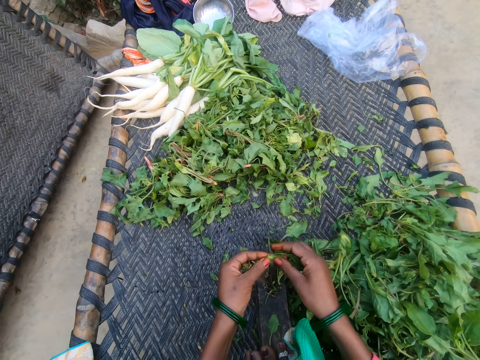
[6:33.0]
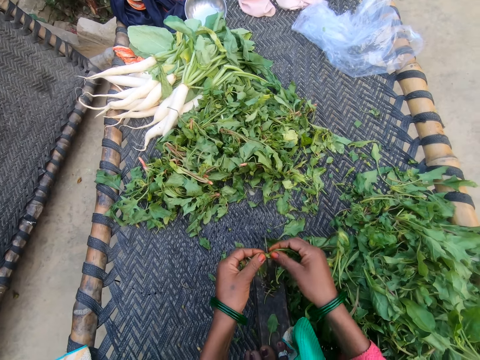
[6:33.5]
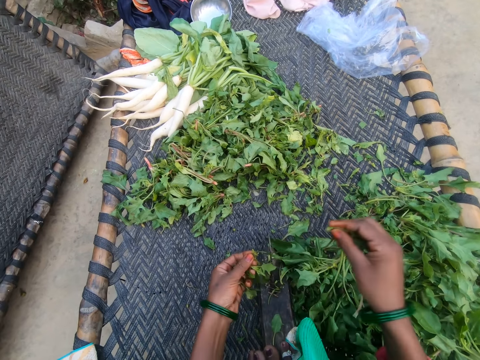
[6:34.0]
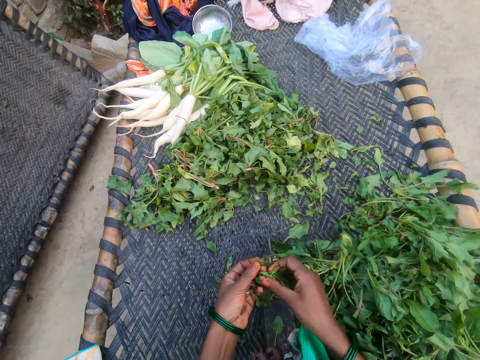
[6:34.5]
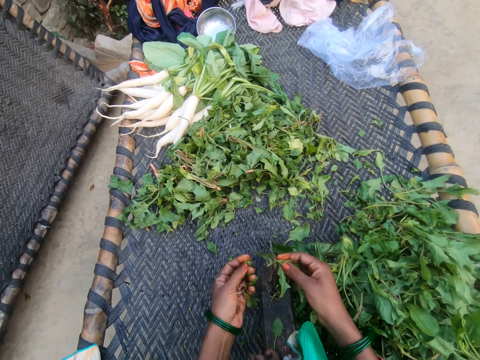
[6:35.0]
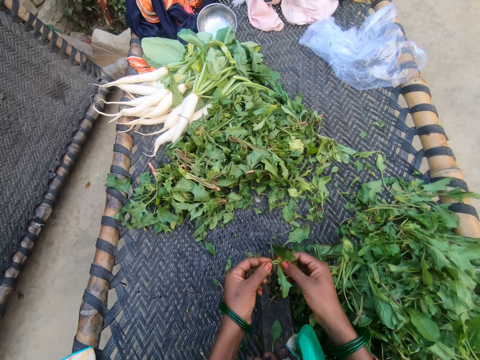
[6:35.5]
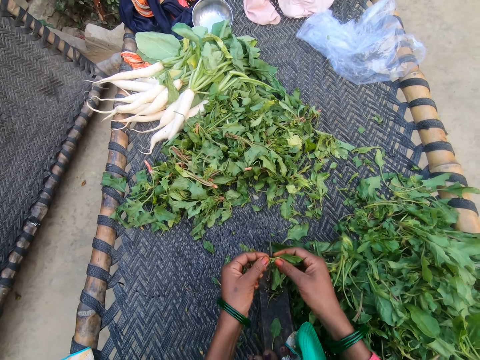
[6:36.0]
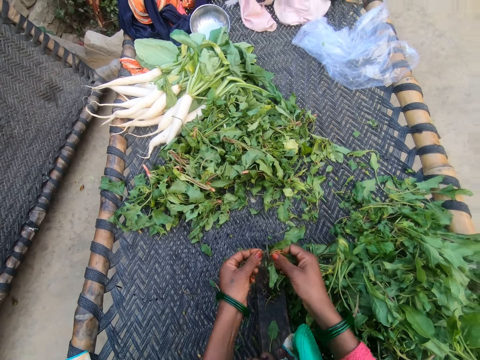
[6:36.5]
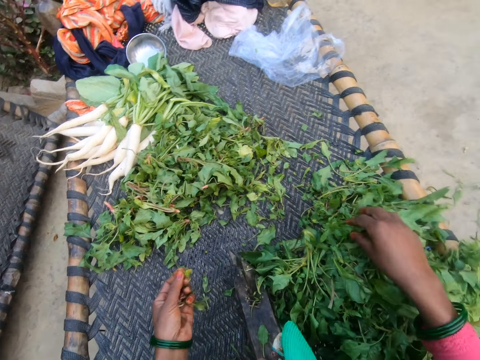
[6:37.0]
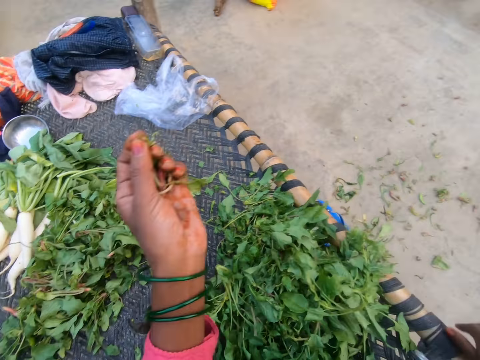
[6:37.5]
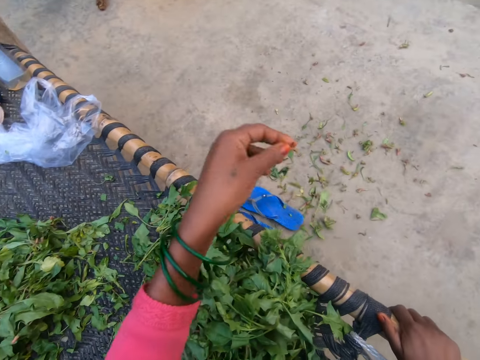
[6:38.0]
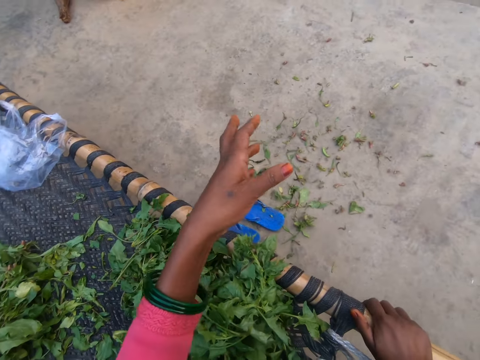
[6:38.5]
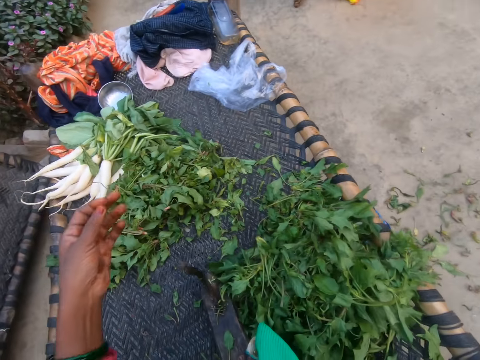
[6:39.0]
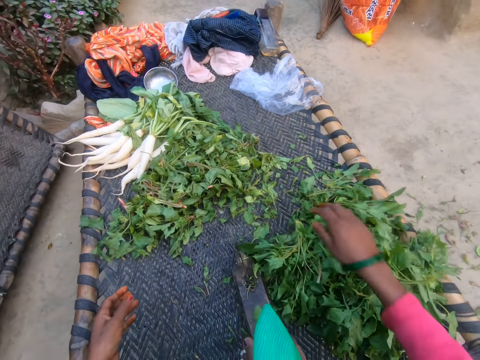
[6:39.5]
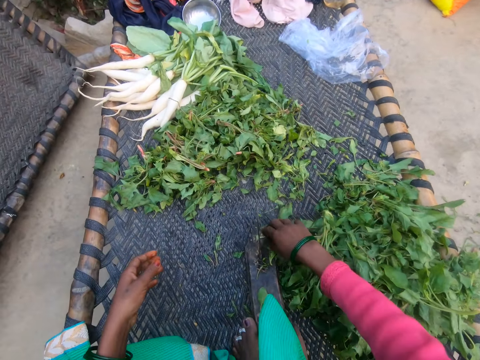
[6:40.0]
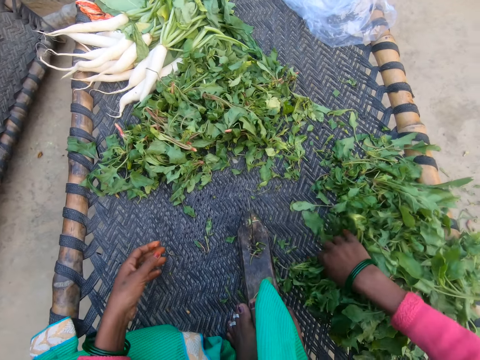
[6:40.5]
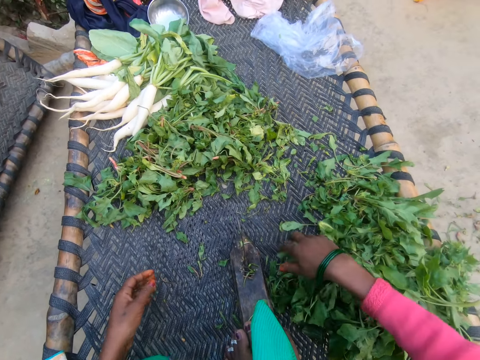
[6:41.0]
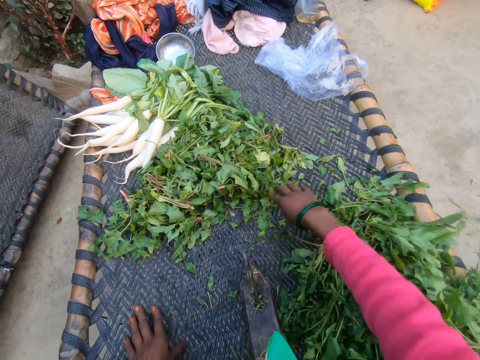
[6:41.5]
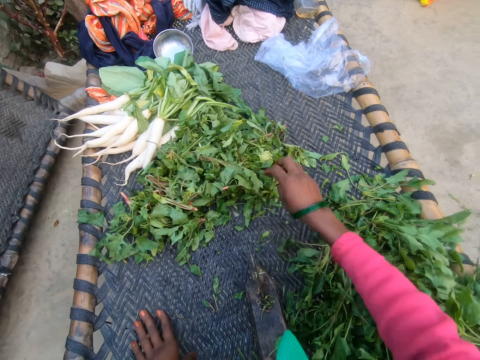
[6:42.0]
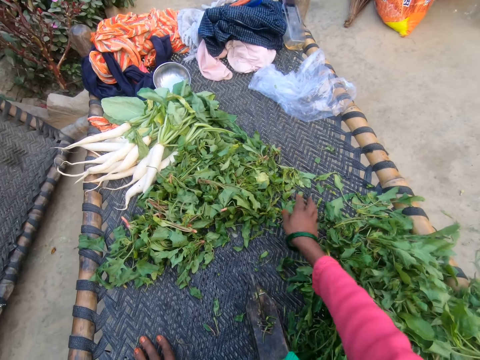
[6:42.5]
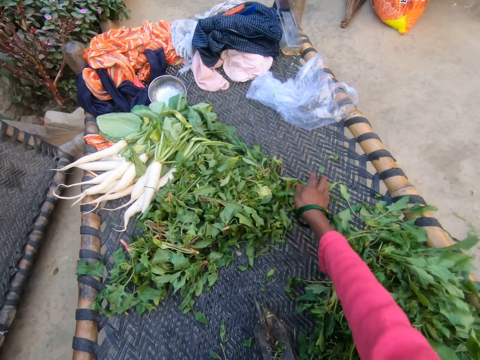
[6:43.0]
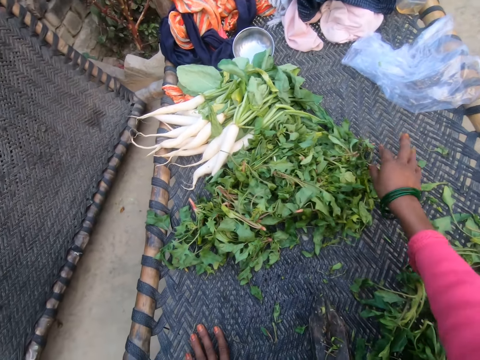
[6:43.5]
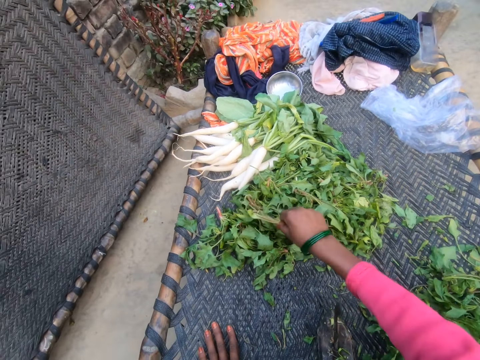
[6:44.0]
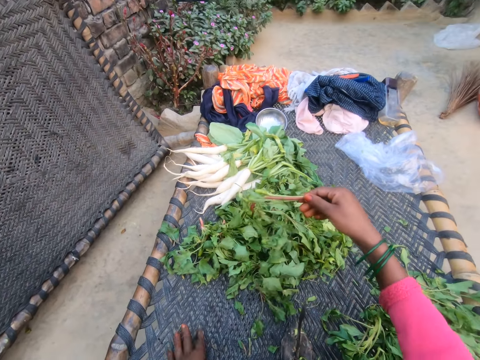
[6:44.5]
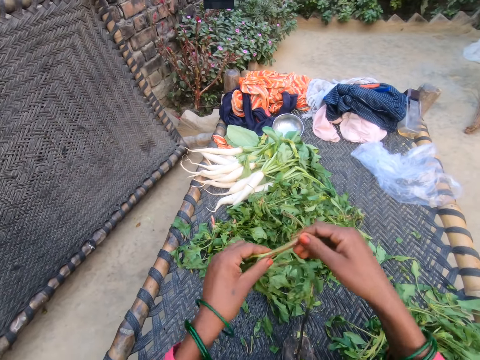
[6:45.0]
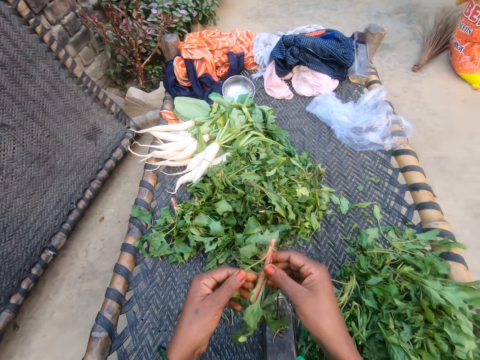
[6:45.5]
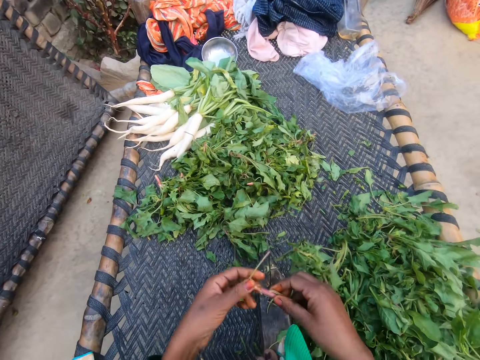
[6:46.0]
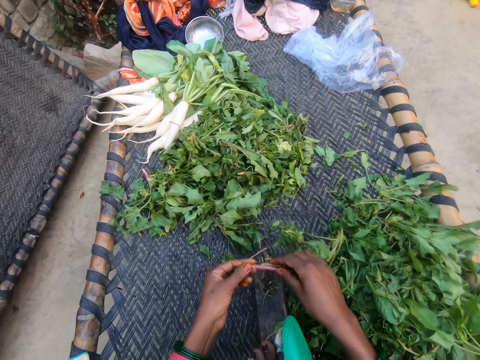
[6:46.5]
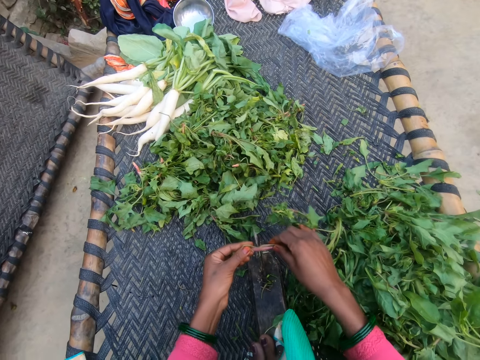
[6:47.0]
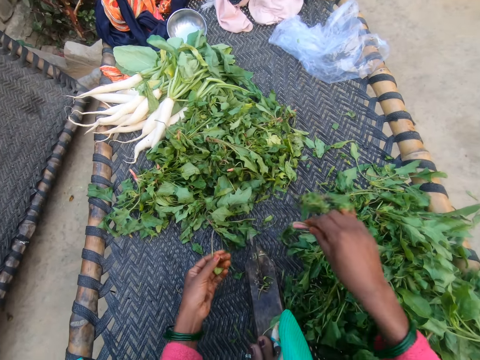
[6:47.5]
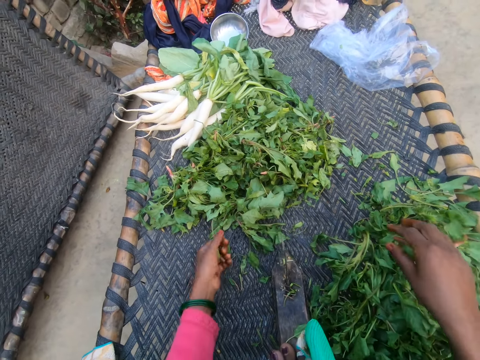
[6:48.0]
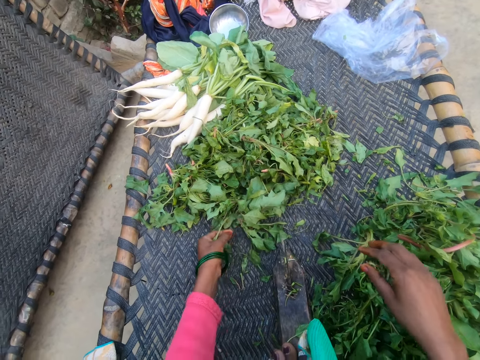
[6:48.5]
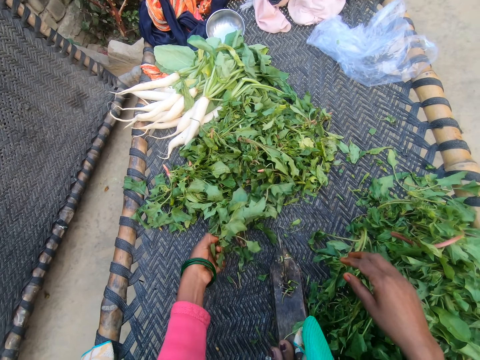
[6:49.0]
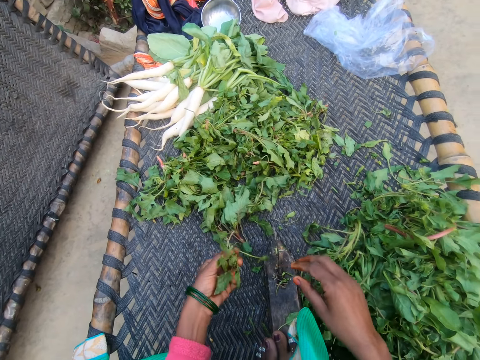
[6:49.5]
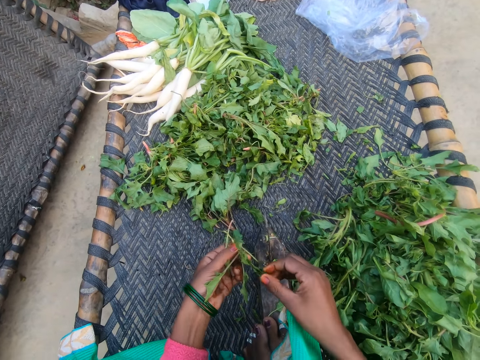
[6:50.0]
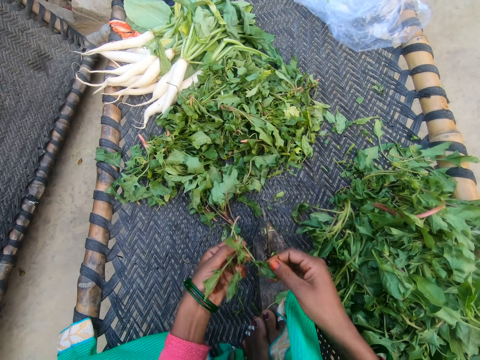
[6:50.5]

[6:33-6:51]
The camera wearer cuts the vegetable with the slicer. She drops the vegetable on the chair with other vegetables. She cuts the vegetable with the slicer. She drops the vegetable on the chair with other vegetables. She throws away the unwanted vegetables. She pours the dirt in her hand on the floor. She moves the vegetables on the chair together. She picks a vegetable from the bunch of vegetables. She cuts out a yellow leaf from the vegetable. She cuts the vegetable with the slicer. She drops the vegetable on the chair with other vegetables. She picks a vegetable from the bunch of vegetables.

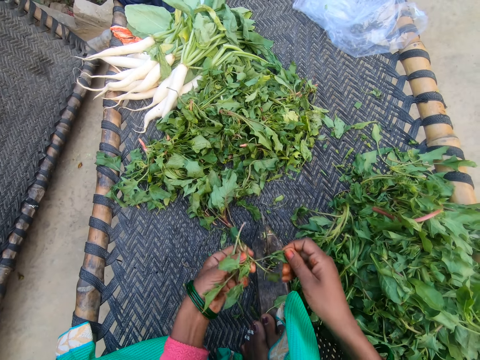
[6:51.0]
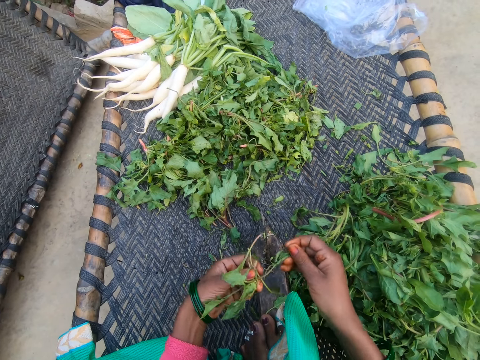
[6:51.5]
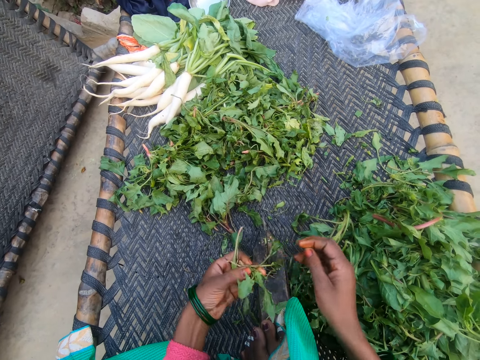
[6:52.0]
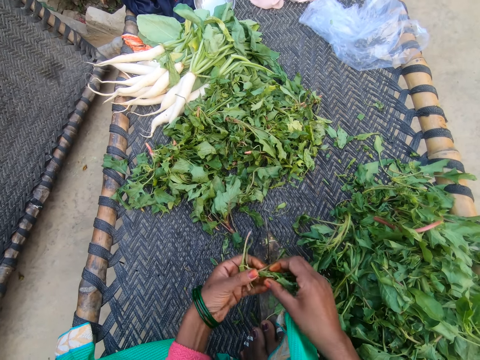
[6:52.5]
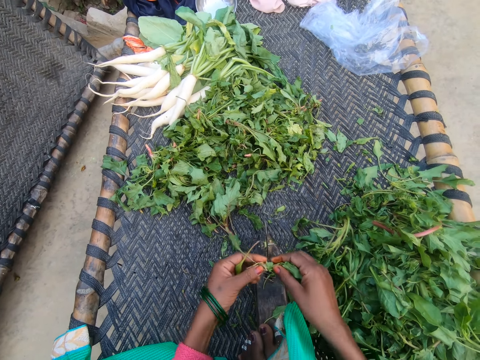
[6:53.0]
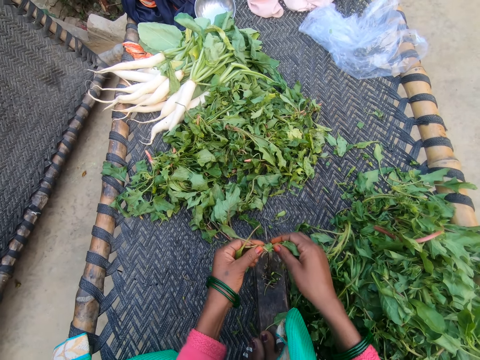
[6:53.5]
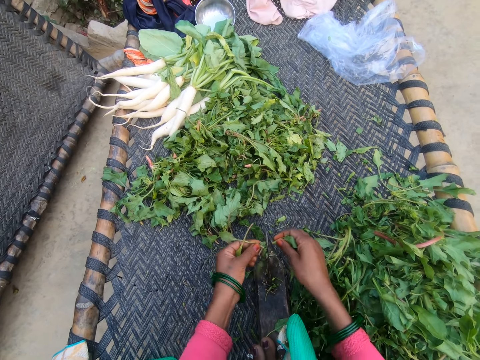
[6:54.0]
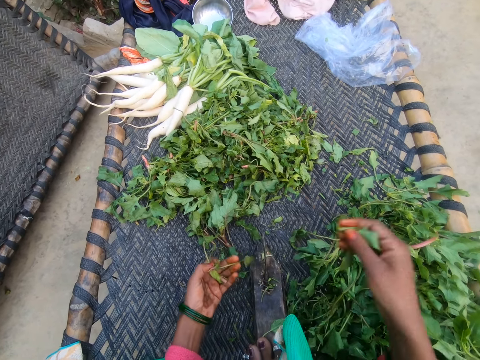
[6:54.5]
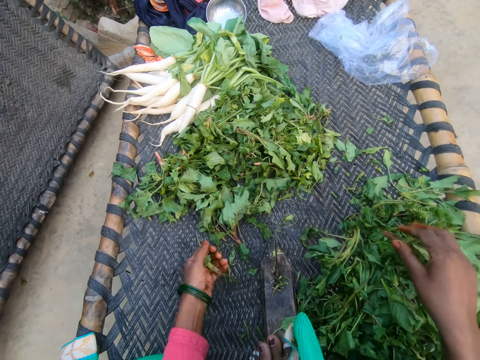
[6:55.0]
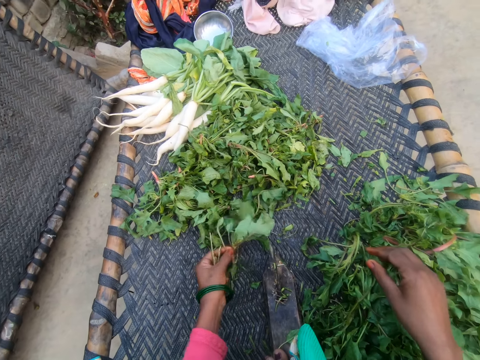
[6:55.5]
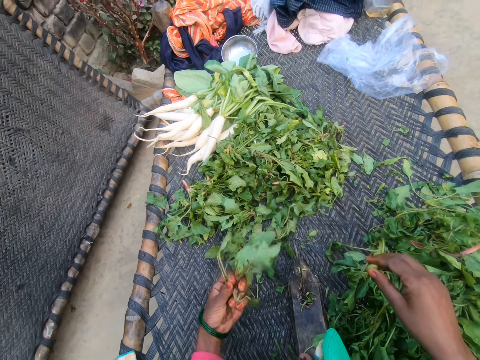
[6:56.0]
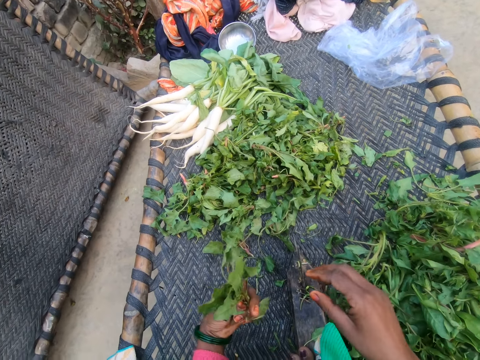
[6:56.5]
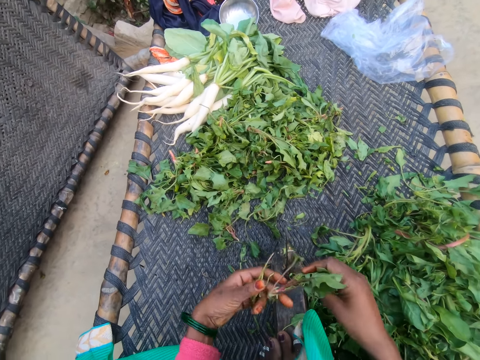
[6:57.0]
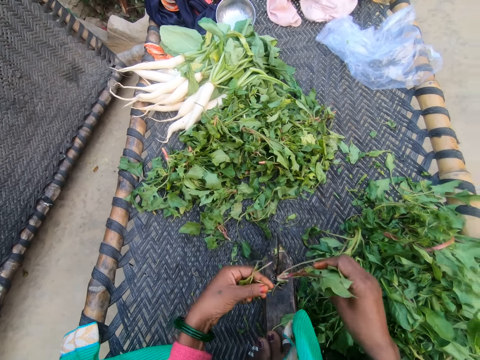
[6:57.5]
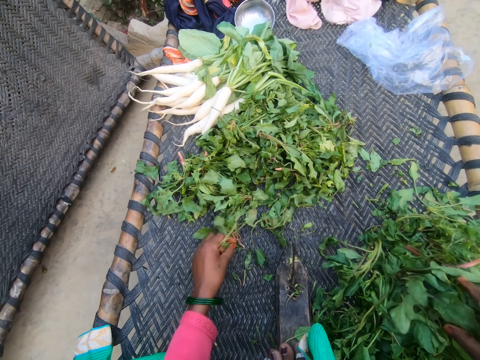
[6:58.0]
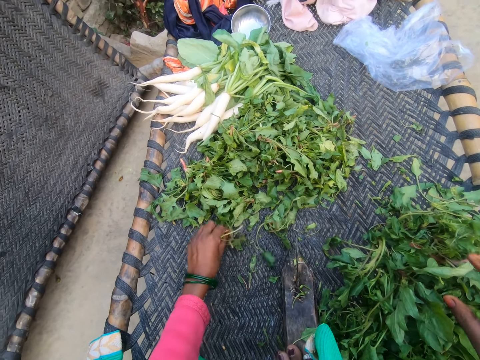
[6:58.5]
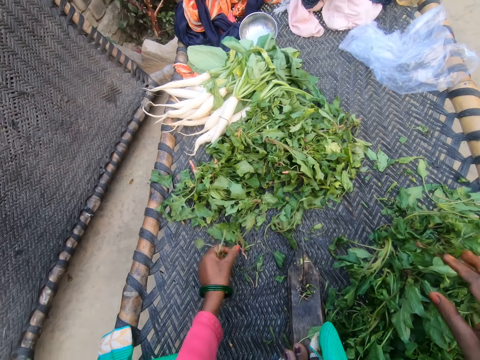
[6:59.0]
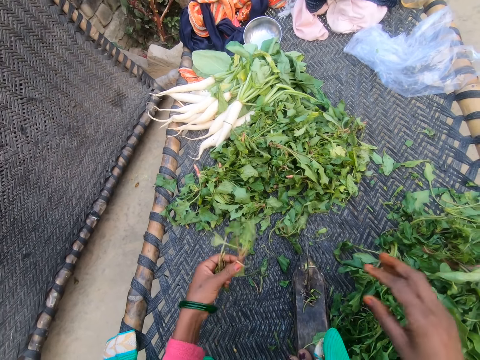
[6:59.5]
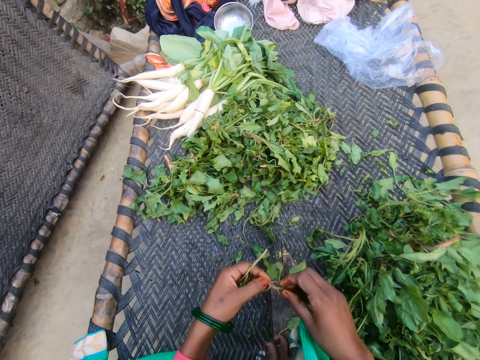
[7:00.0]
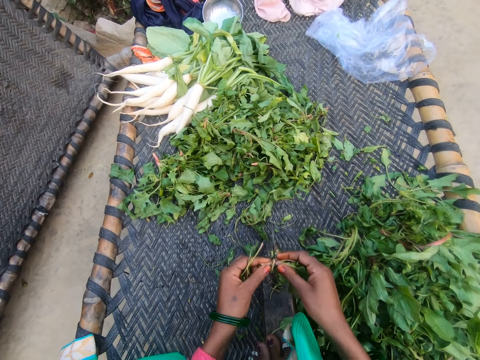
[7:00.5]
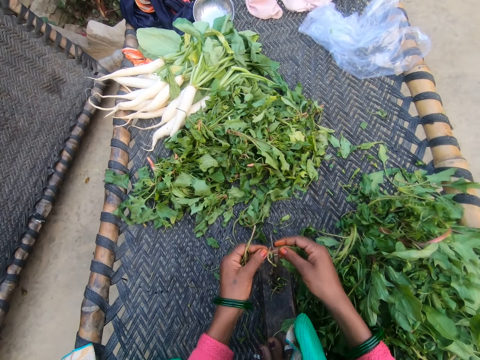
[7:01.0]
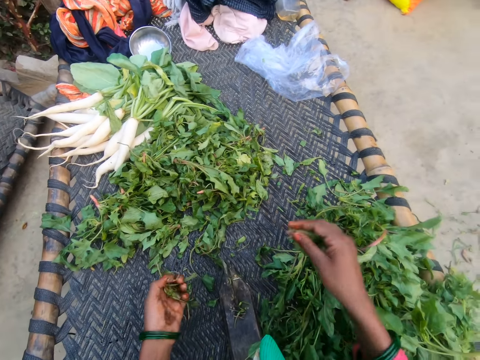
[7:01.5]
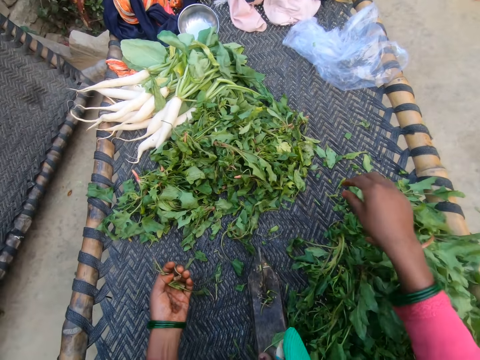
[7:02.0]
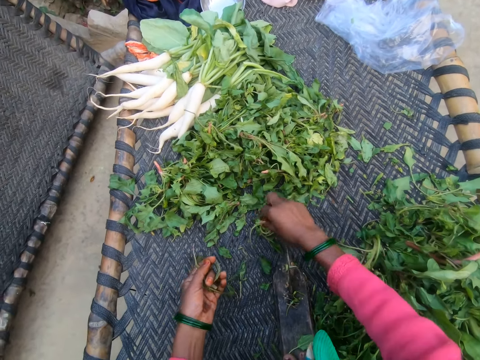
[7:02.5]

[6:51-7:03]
The camera wearer cuts the vegetable with the slicer. They drop the vegetable on the chair with other vegetables. They pick a vegetable from the bunch of vegetables. They drop the vegetable on the chair with other vegetables. They pick a vegetable from the bunch of vegetables. They cut the vegetable with the slicer. They drop the vegetable on the chair with other vegetables.
